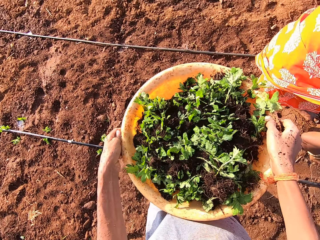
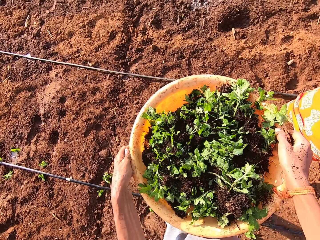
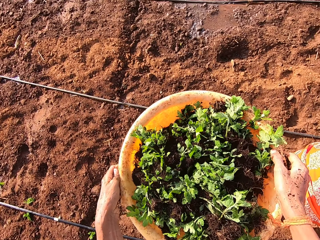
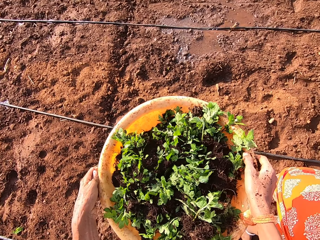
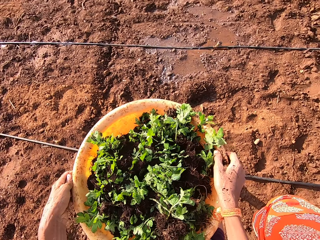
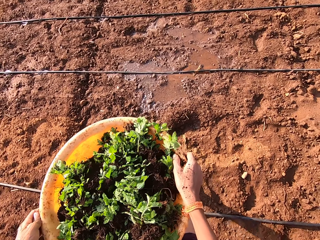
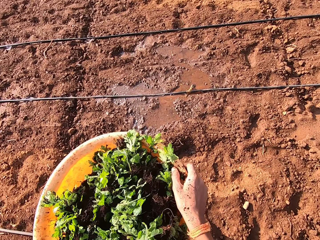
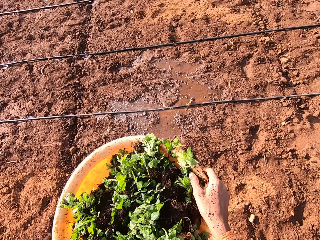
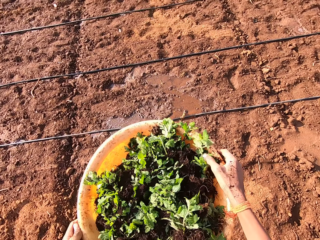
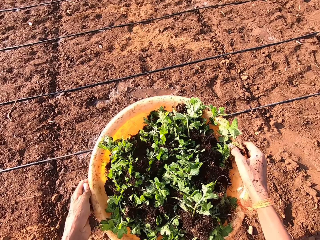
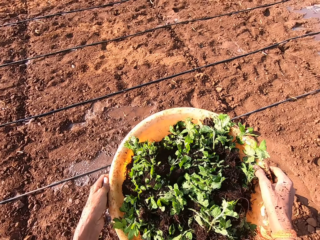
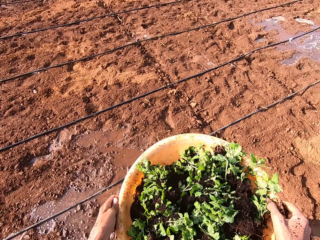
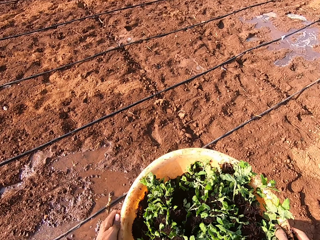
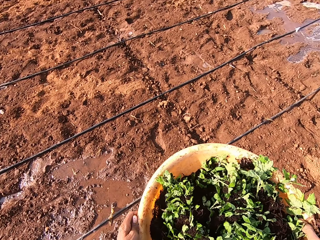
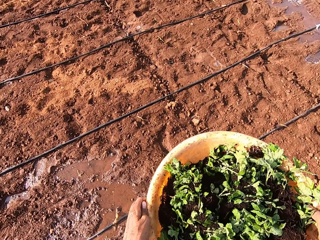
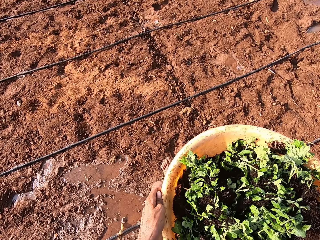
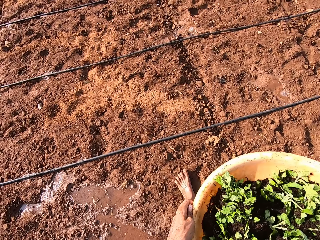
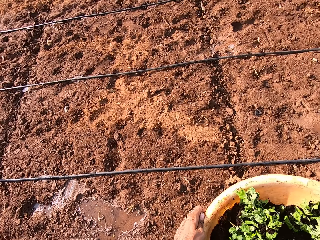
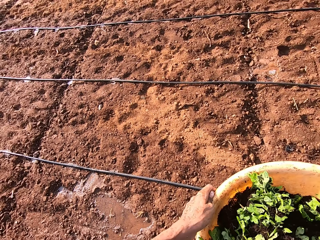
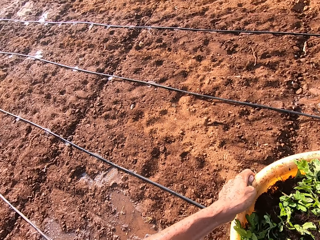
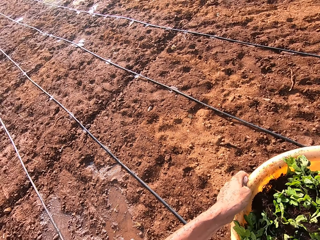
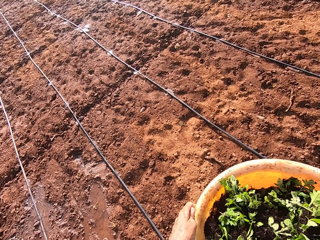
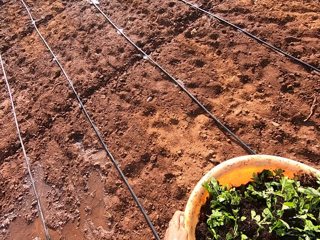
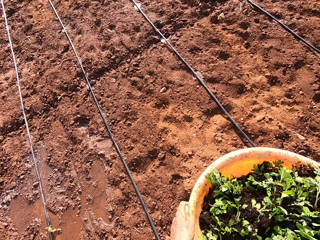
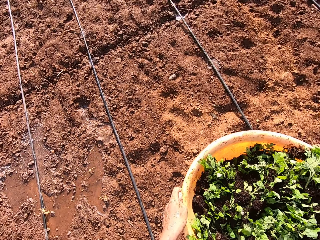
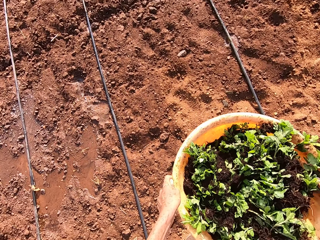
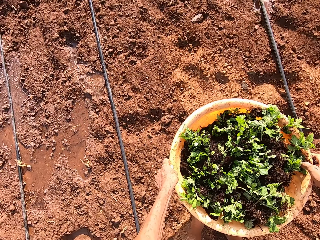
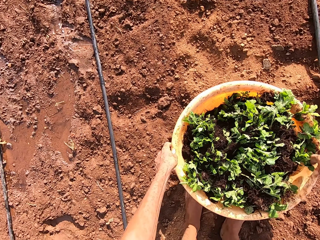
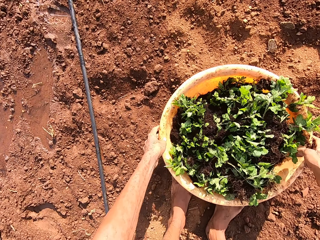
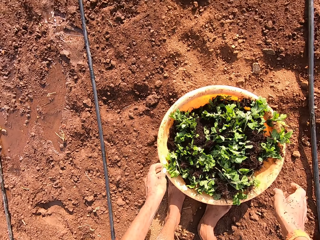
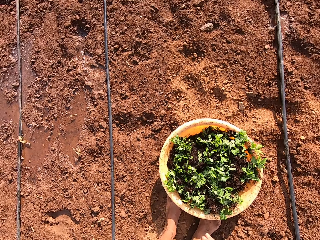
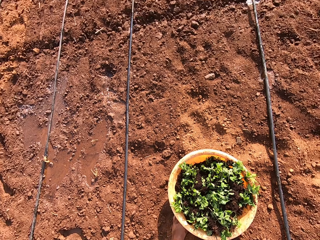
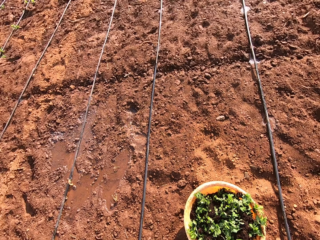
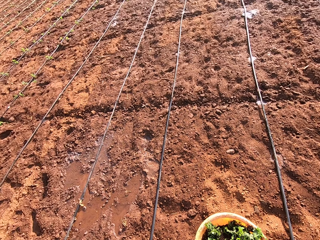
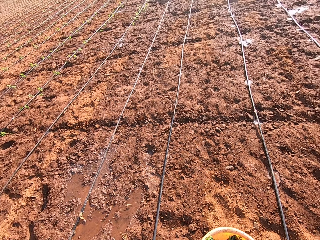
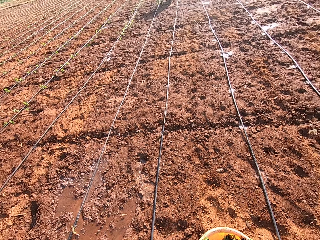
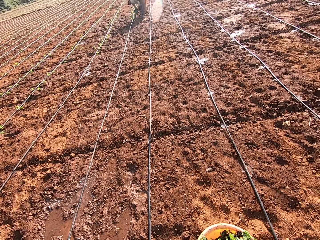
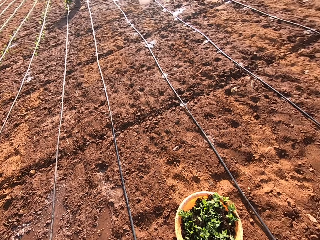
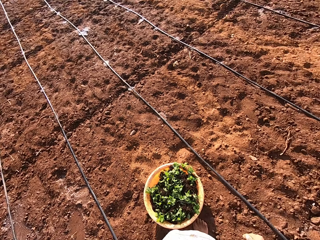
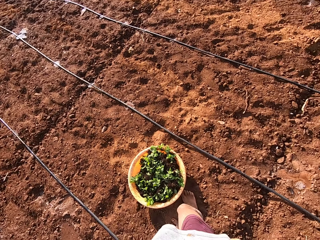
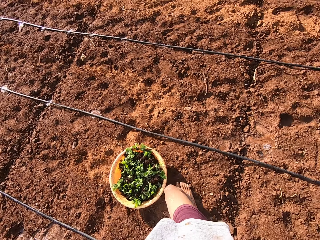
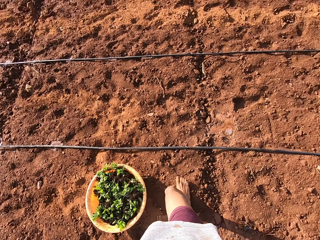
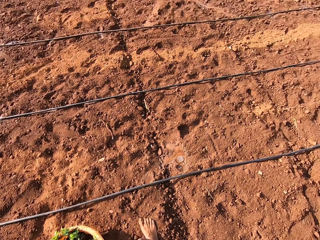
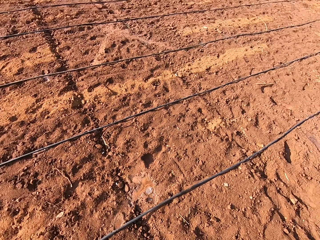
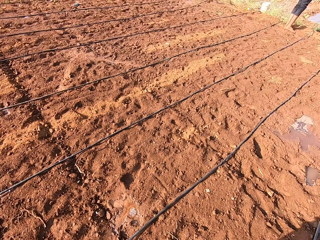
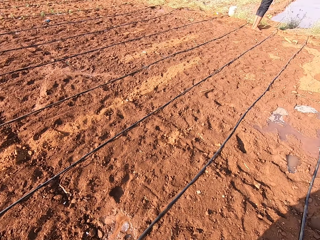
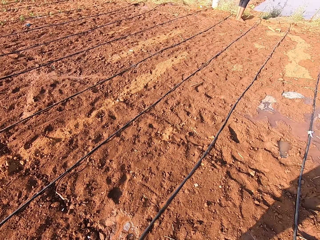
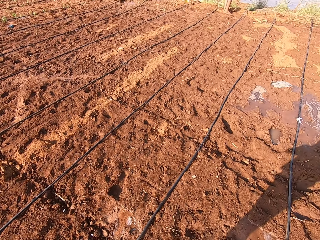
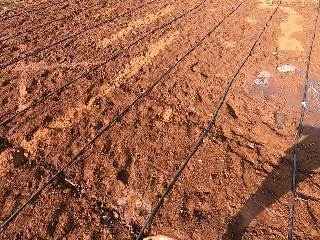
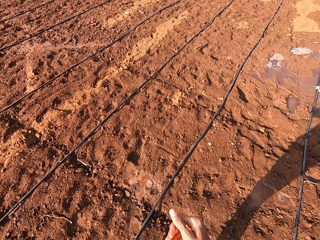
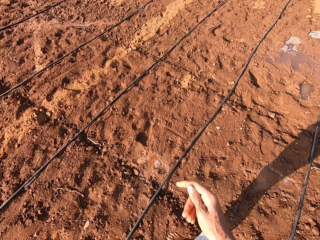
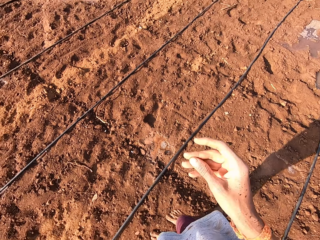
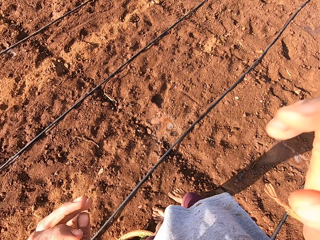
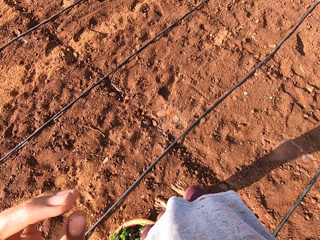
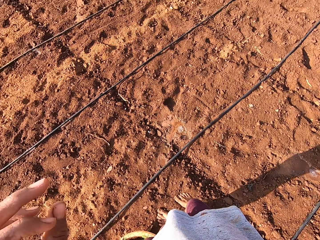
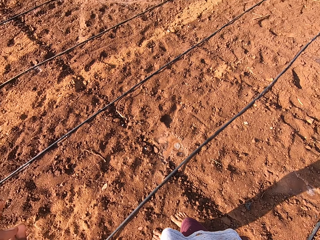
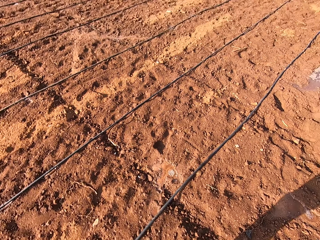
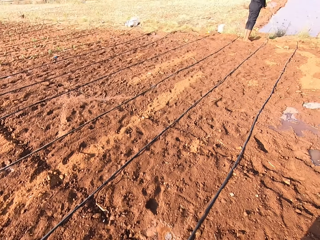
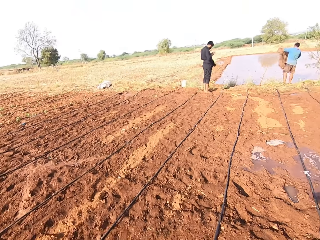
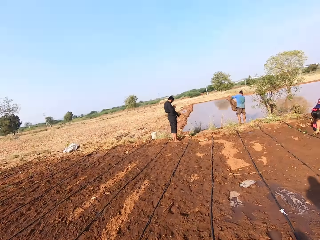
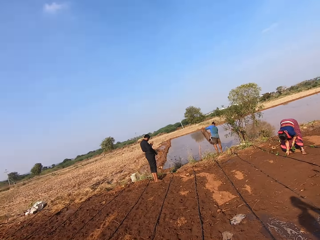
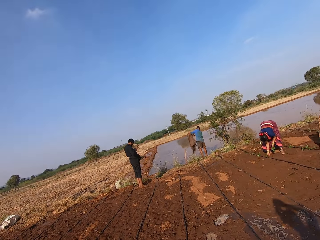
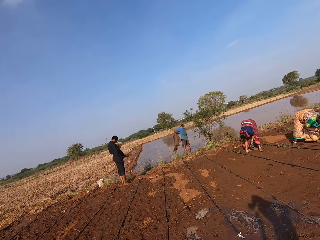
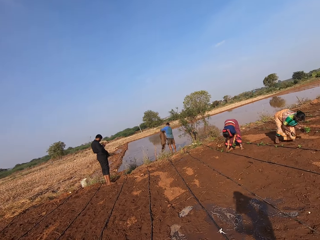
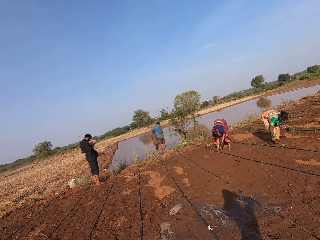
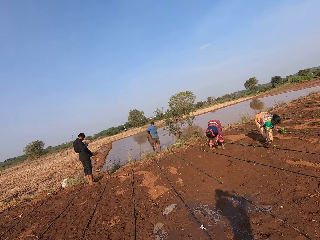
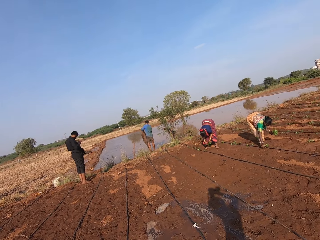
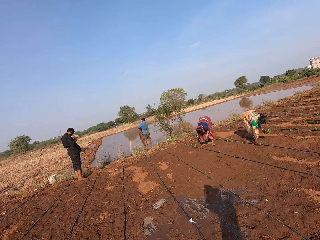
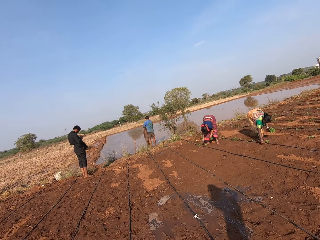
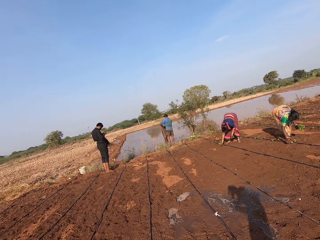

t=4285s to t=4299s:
The camera wearer looks into the basin. He walks ahead with the basin on the field. He drops the bowl on the ground with his hands. He looks around. He adjusts the head camera with his hands. He lifts the right hand. He lifts both hands.

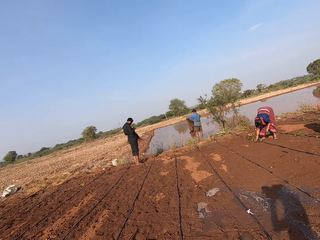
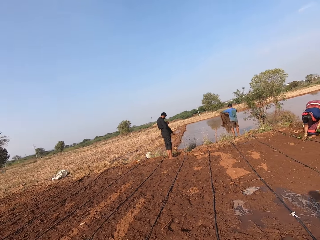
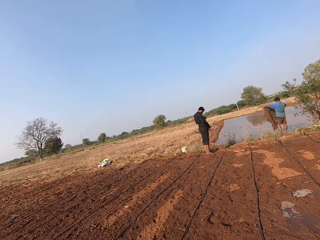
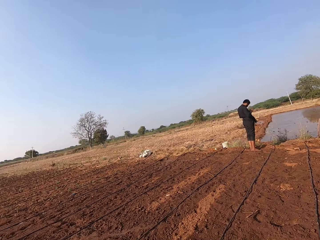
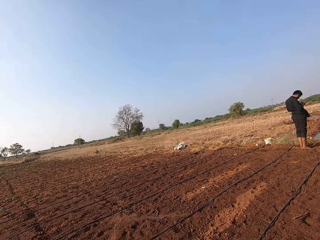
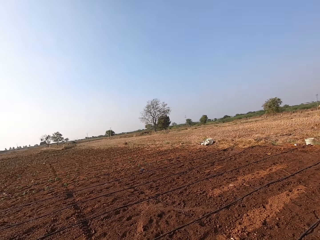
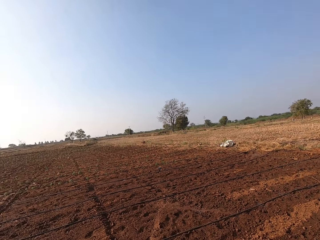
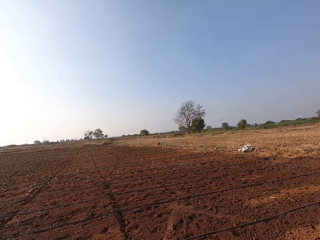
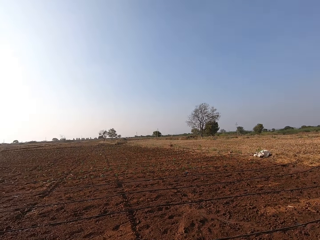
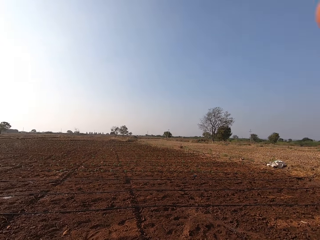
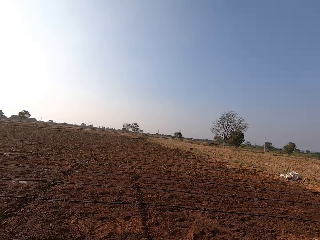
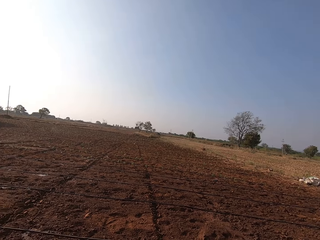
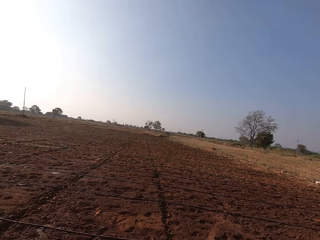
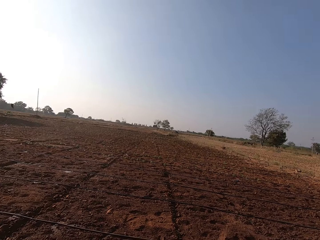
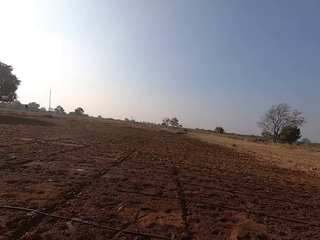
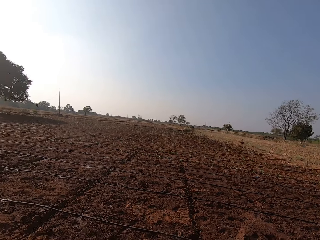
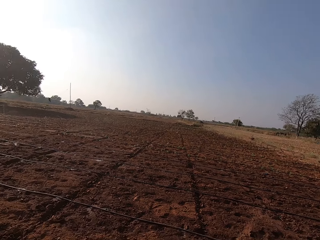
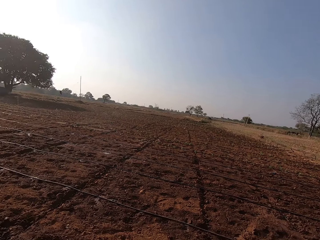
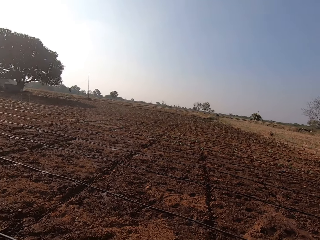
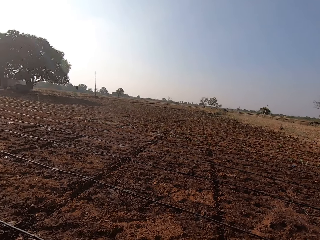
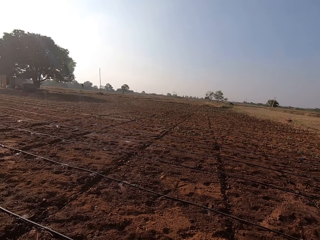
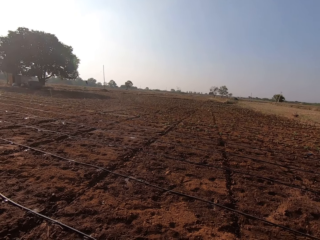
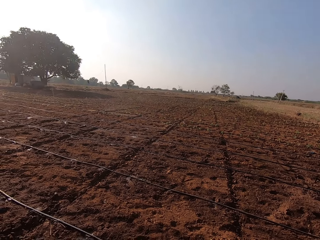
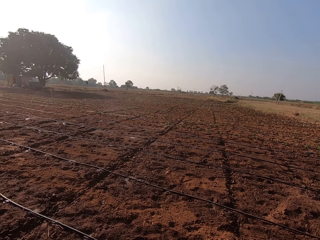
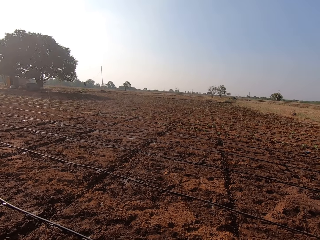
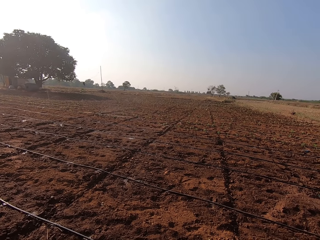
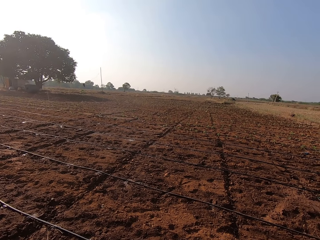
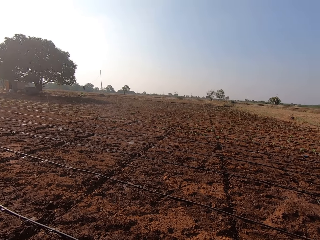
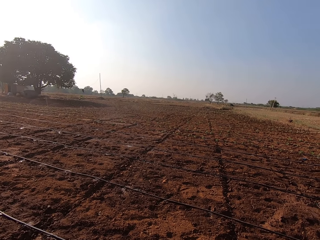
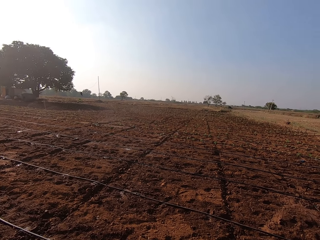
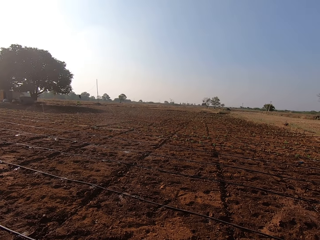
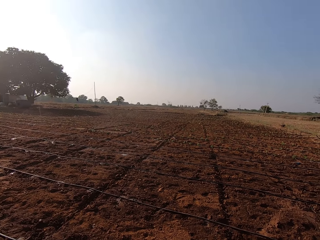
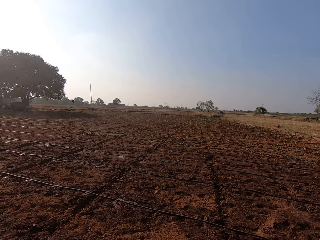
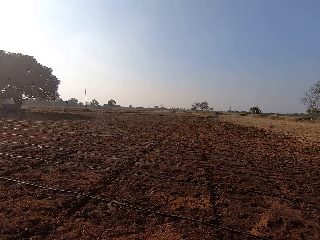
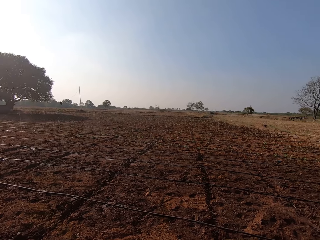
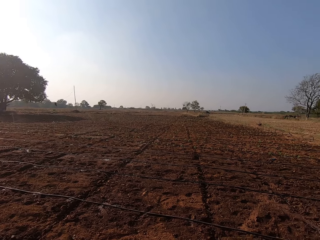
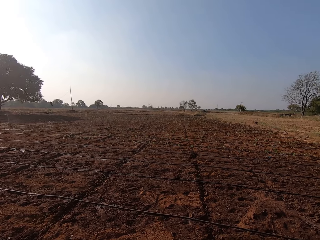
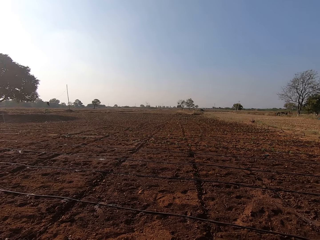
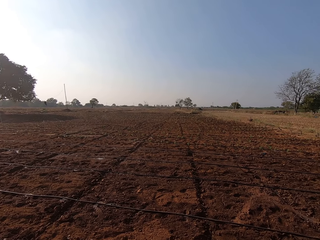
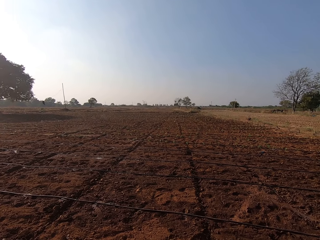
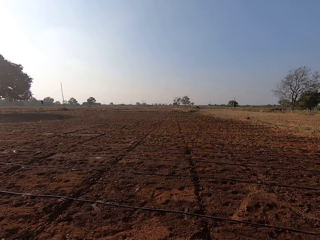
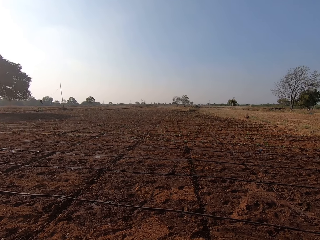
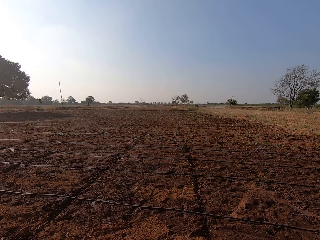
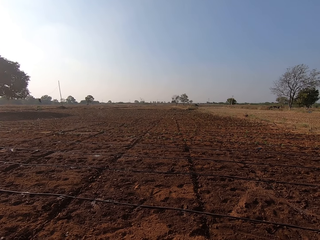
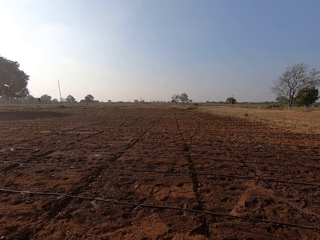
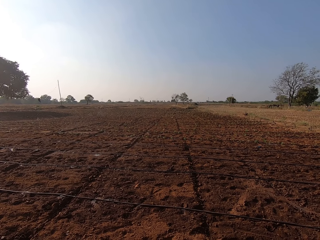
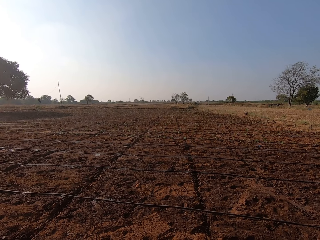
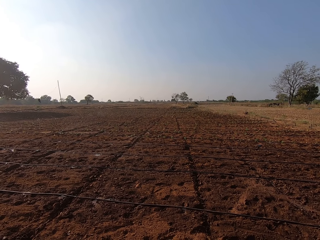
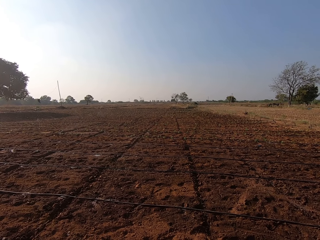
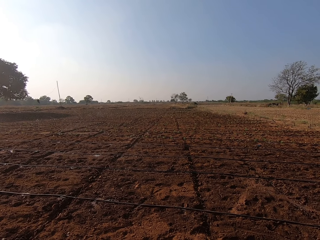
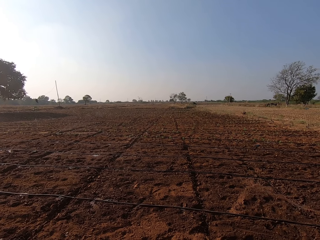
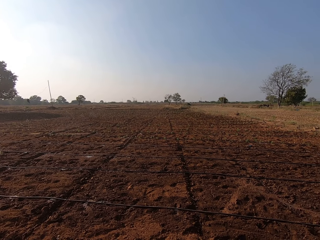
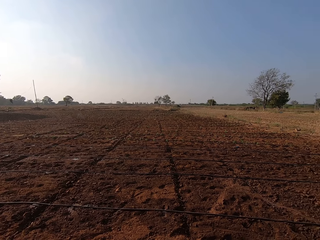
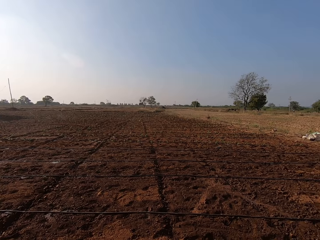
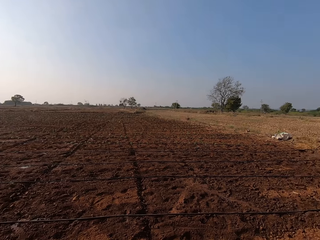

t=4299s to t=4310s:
The camera wearer looks around. They look around again. They stare at the field.
